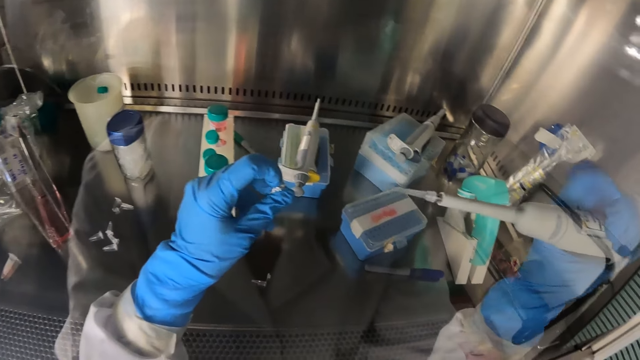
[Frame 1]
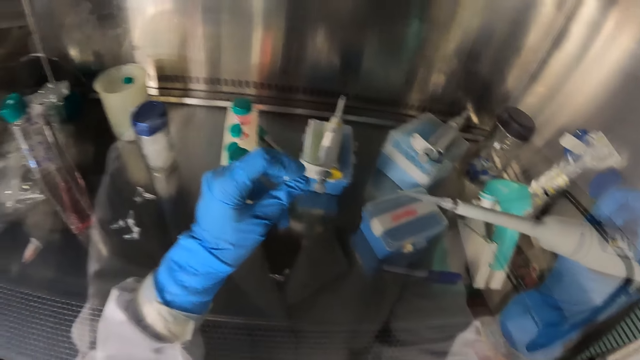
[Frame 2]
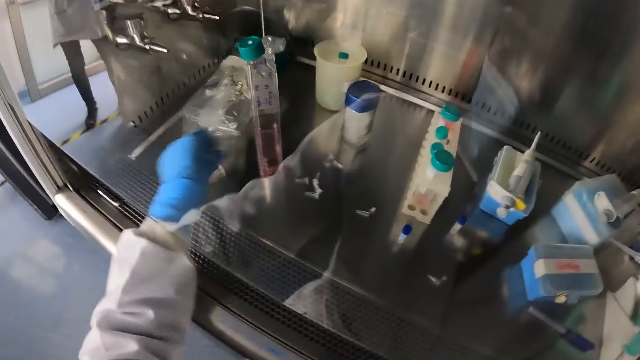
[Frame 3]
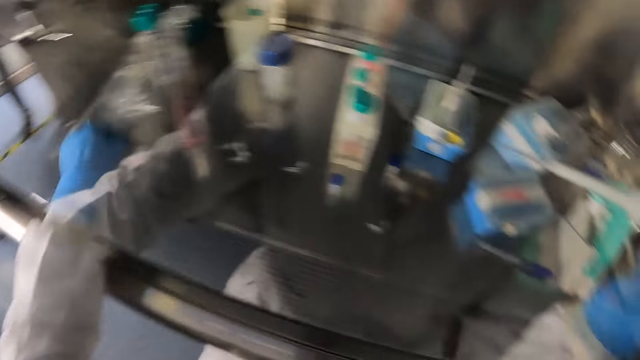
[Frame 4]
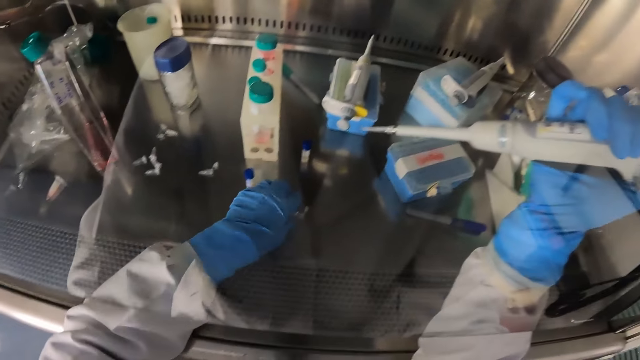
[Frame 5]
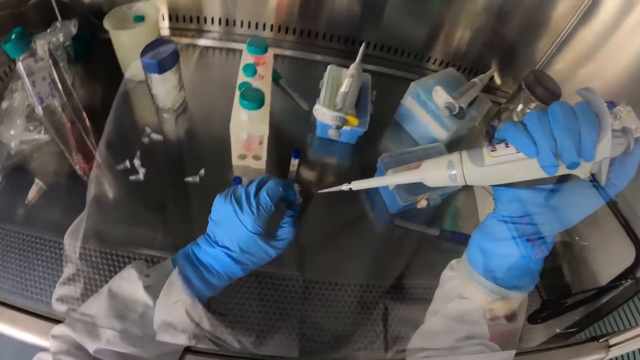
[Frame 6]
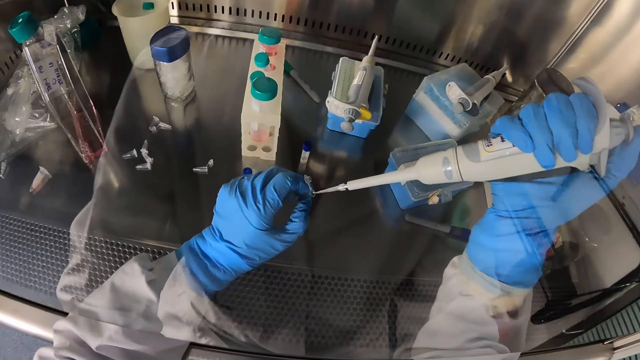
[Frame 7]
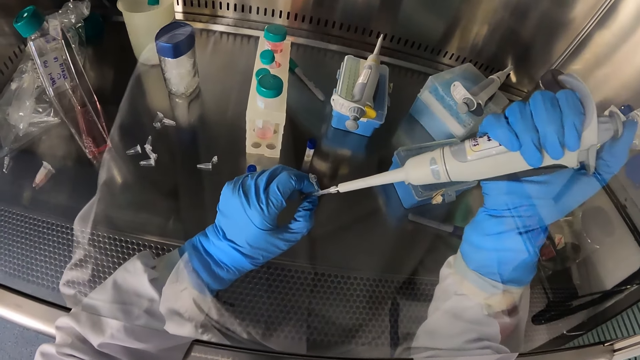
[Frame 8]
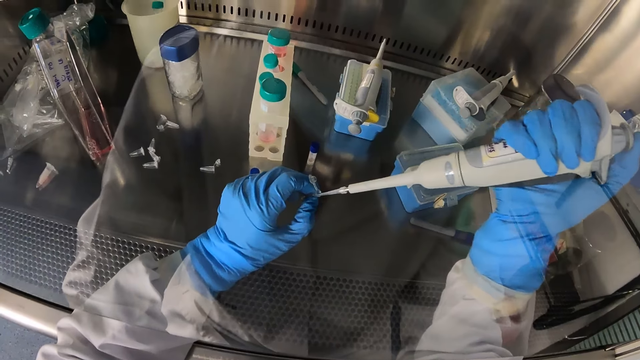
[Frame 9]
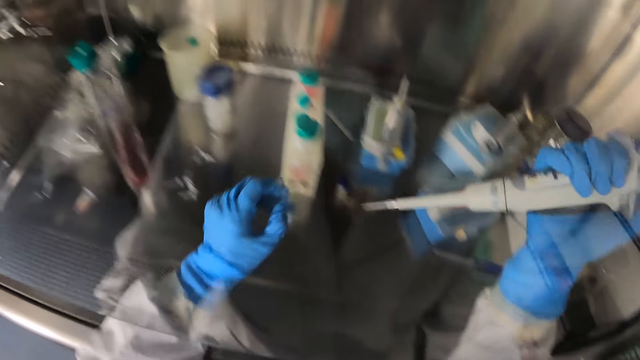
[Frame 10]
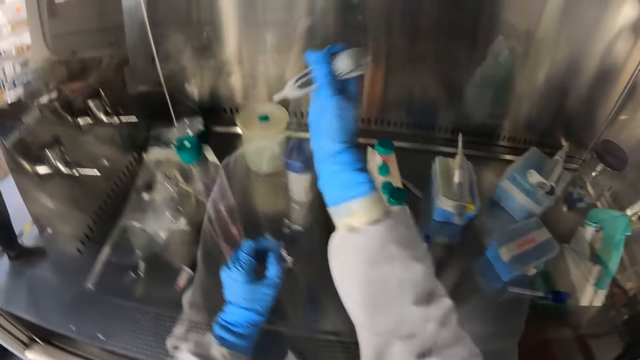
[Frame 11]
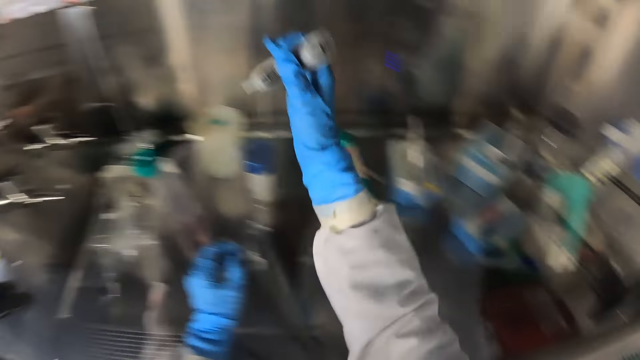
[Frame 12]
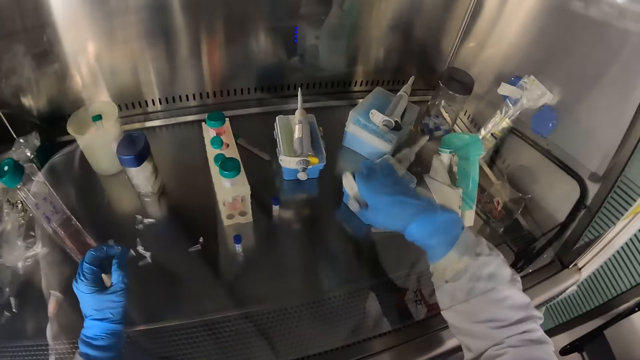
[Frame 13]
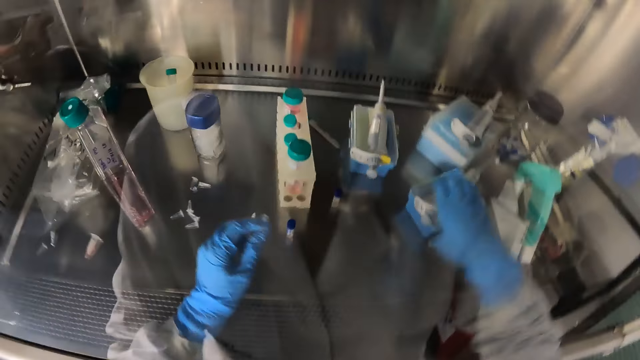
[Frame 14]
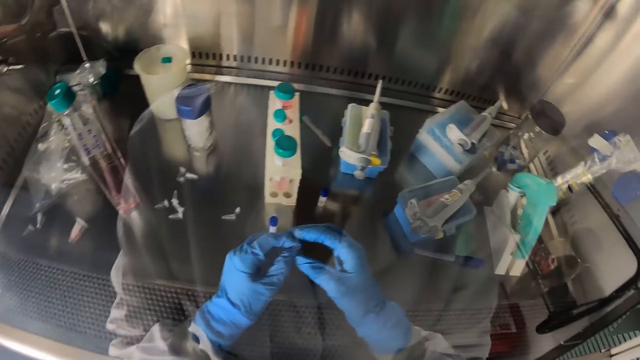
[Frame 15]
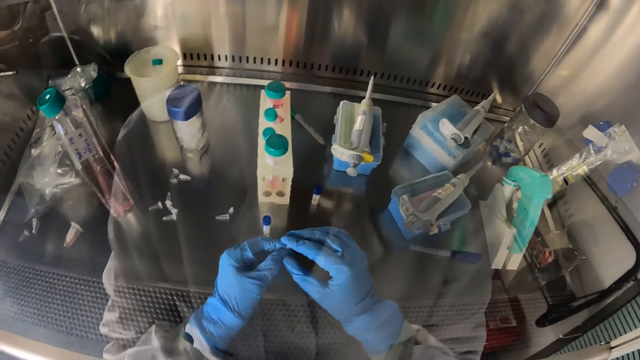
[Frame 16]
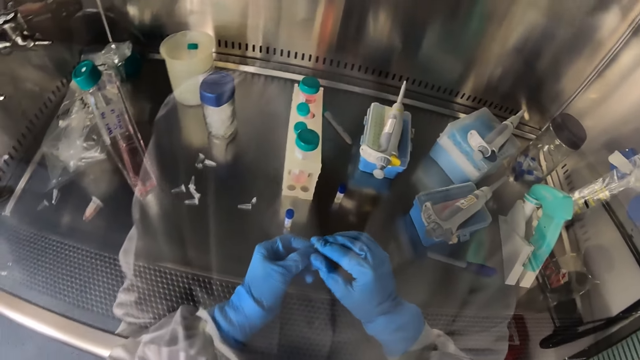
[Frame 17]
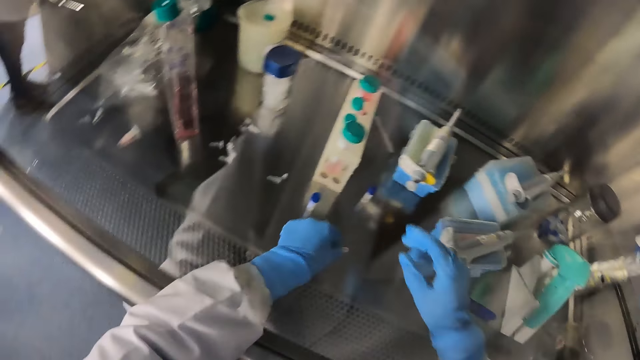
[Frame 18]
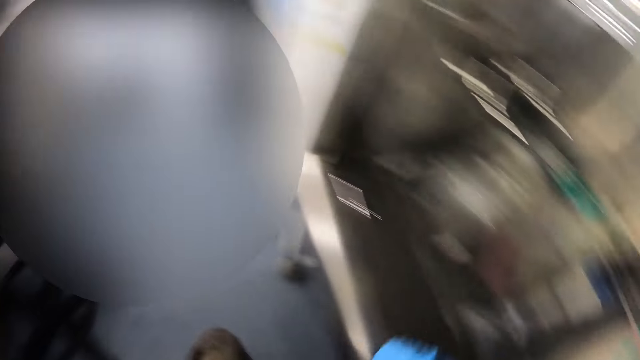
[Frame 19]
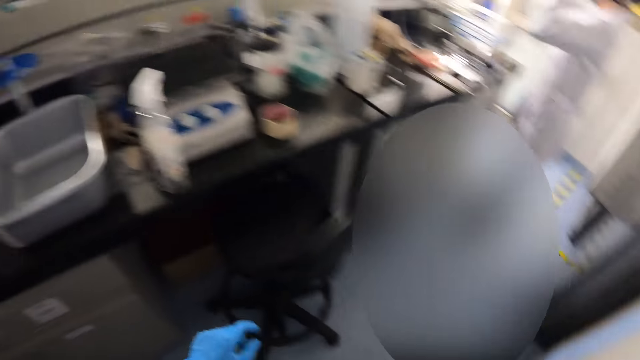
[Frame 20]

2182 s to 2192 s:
The camera wearer drops the micro tube in the laminar air-flow chamber with her left hand. She picks the micro tube with her left hand. She passes the fluid in the micro pipette into the micro tube in her left hand. She dips the syringe to something. She squirts some fluid from the micro pipette into the beaker. She drops the micro pipette on the micro centrifuge tube rack with her right hand. She covers the micro tube with her hands. She drops the micro tube in the laminar air-flow chamber with her left hand.

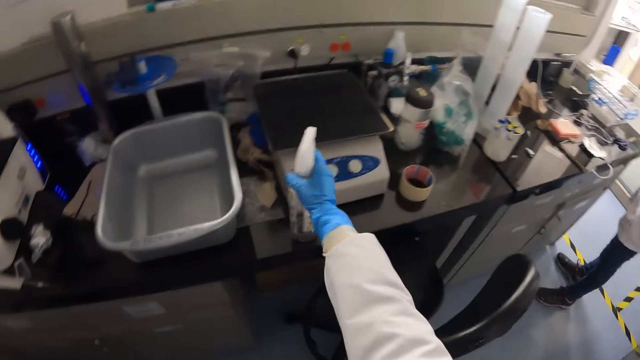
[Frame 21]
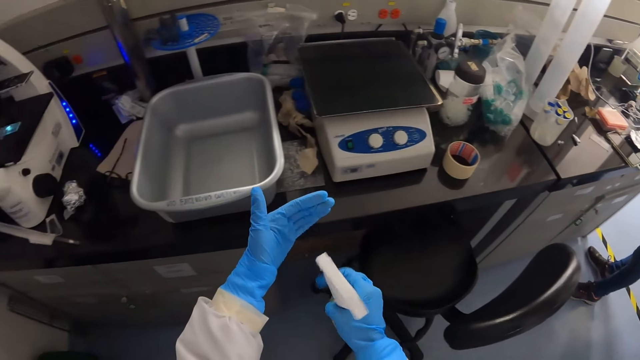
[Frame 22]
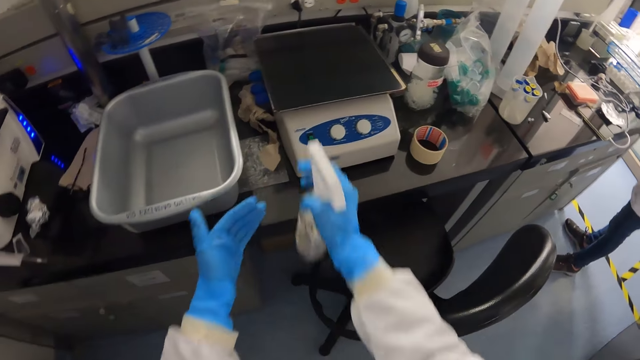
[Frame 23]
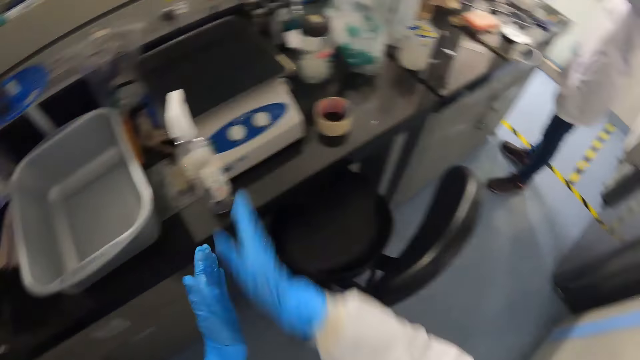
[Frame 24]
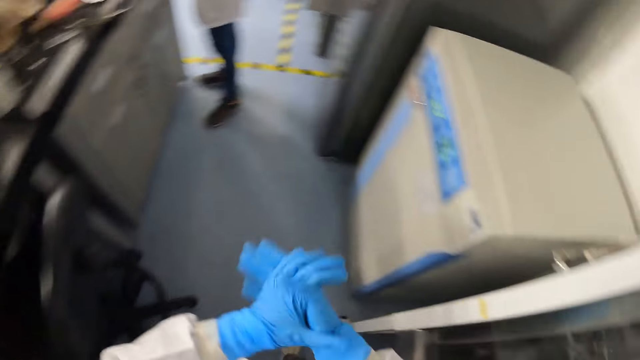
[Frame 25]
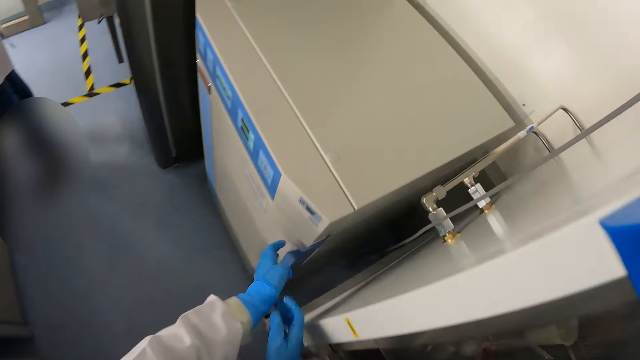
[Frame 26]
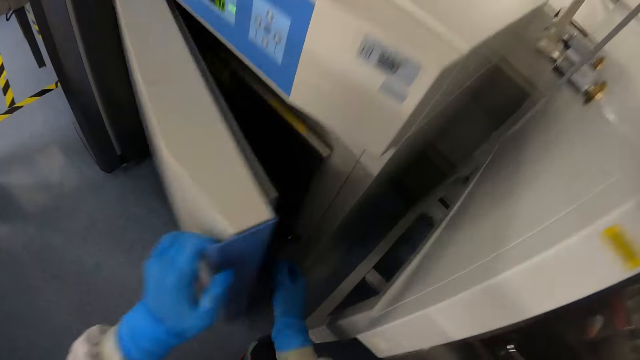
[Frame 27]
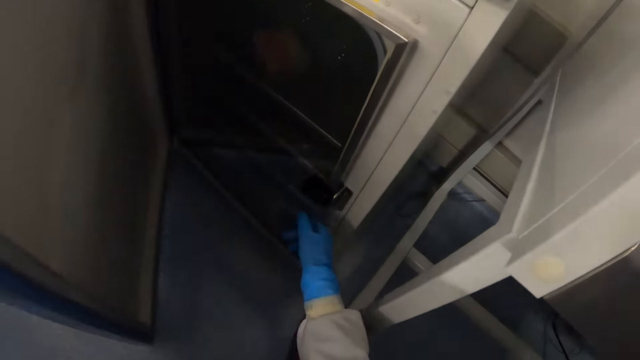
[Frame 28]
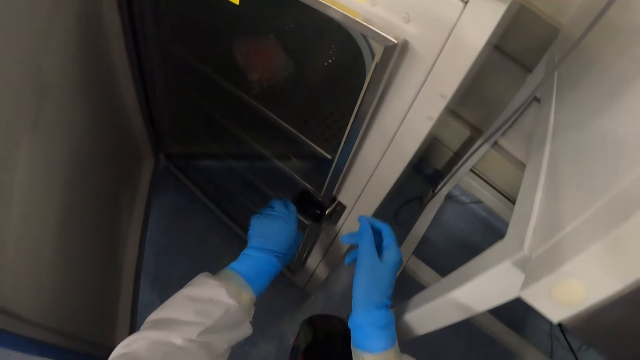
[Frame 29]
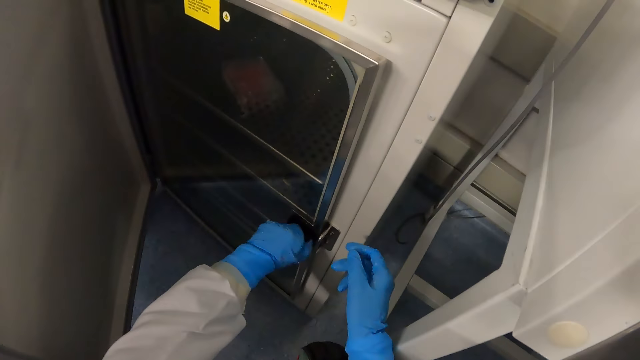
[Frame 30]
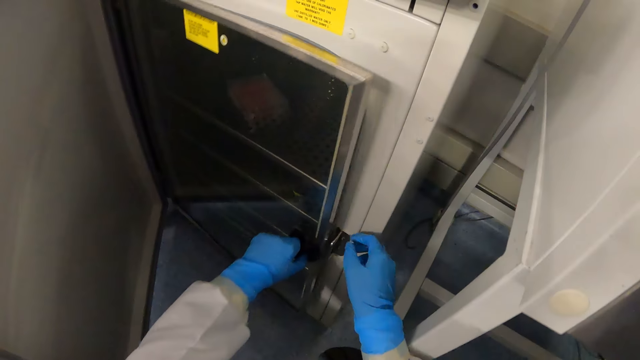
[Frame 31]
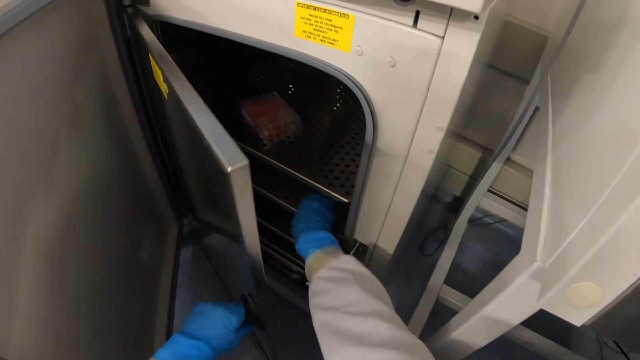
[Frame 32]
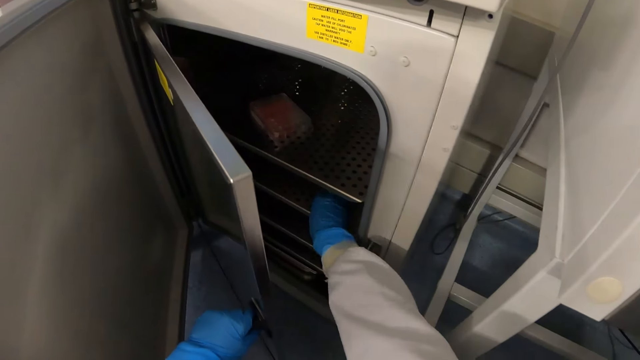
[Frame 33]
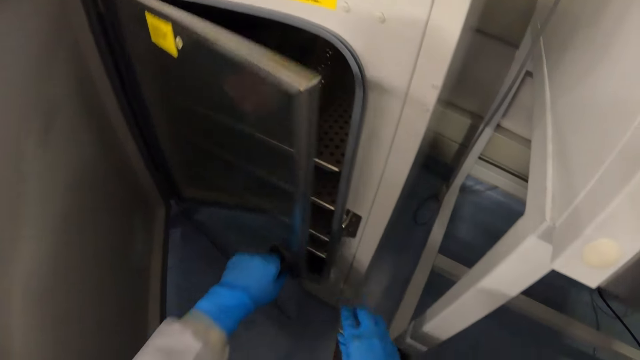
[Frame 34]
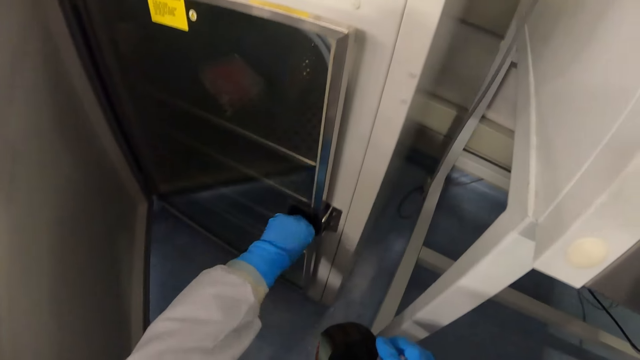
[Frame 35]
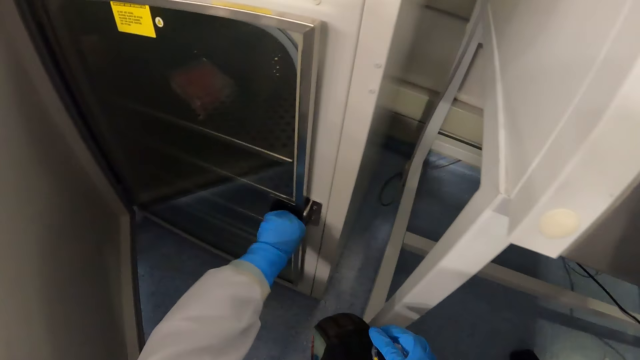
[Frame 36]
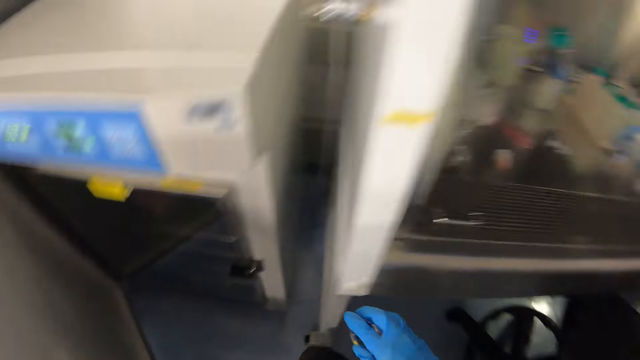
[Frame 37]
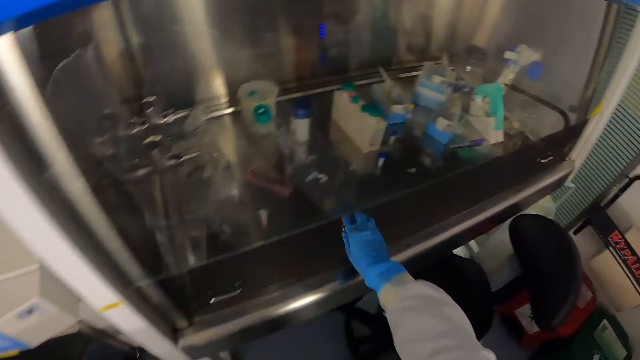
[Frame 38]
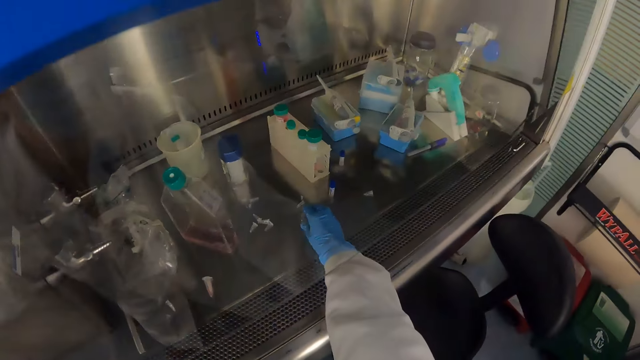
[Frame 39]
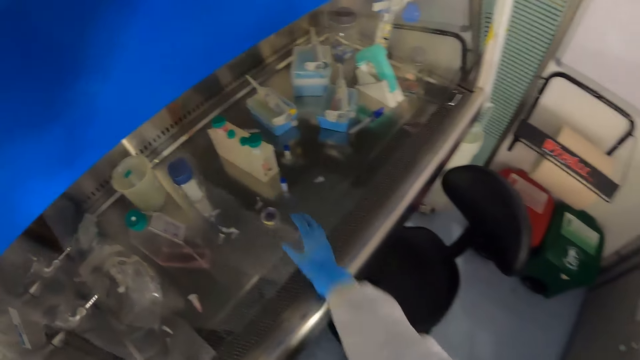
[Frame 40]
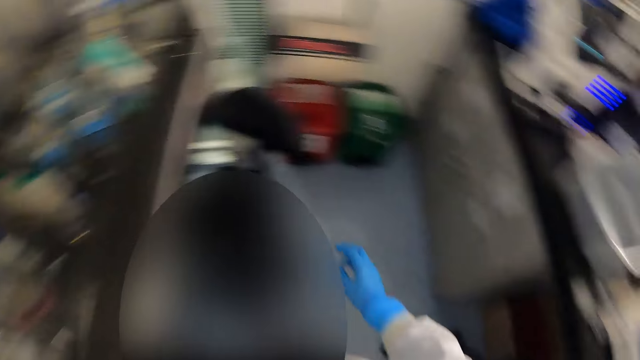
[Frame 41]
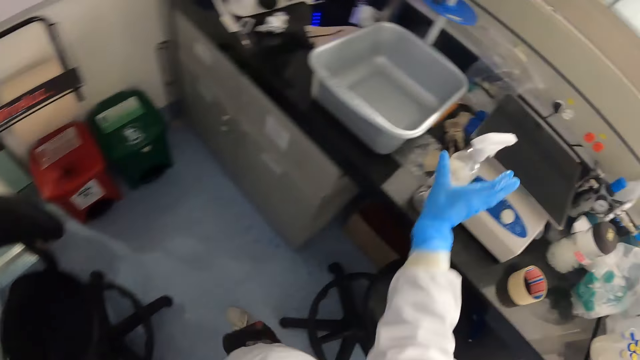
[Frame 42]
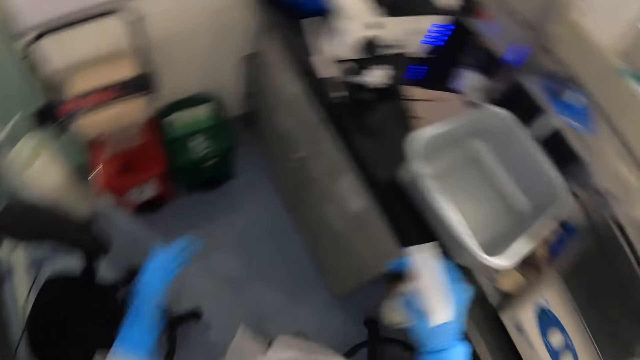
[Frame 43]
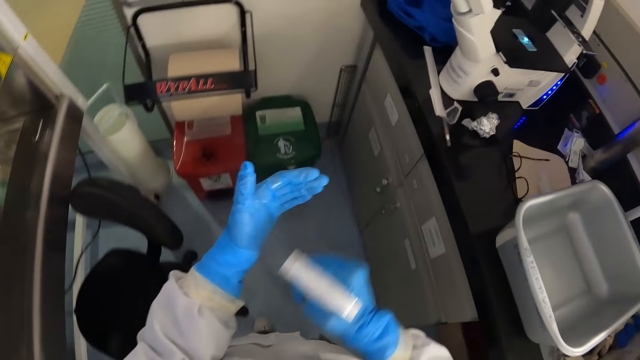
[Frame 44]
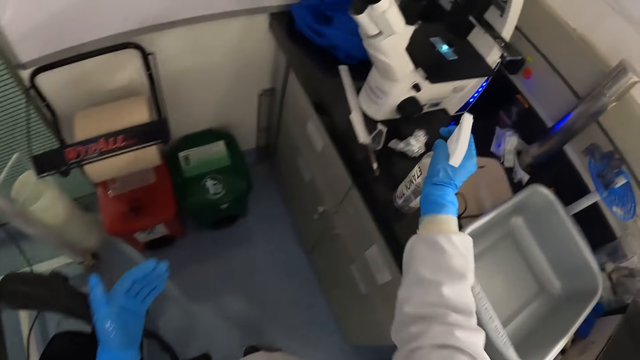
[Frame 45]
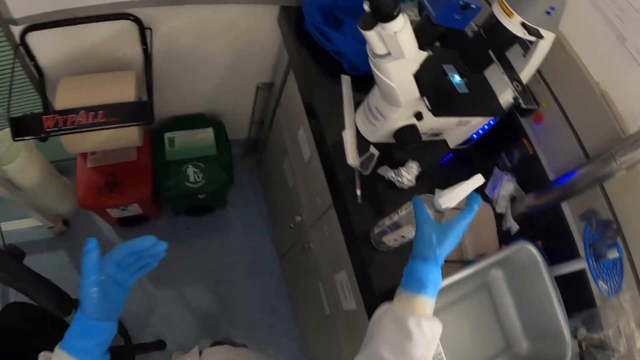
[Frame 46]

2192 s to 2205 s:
The camera wearer picks a bottle spray with her right hand from a table. She sprays her left hand with the spray in her right hand. She drops the bottle spray with her right hand on the table. She rubs her hands together. She opens an incubator with her left hand. She opens the inner door of the incubator with her left hand. She picks a petri dish from the incubator with her right hand. She closes the inner door of the incubator with her left hand. She drops the petri dish in the laminar air-flow chamber with her right hand. She picks the bottle spray with her right hand from the table. She sprays her left hand with the spray in her right hand. She drops the bottle spray with her right hand on the table.
